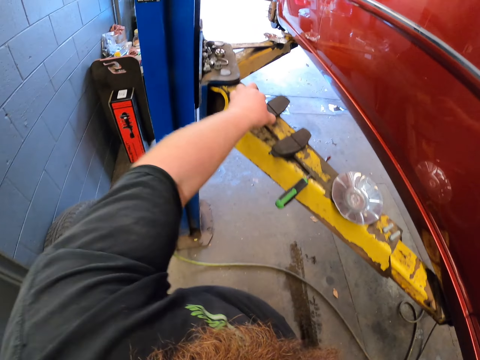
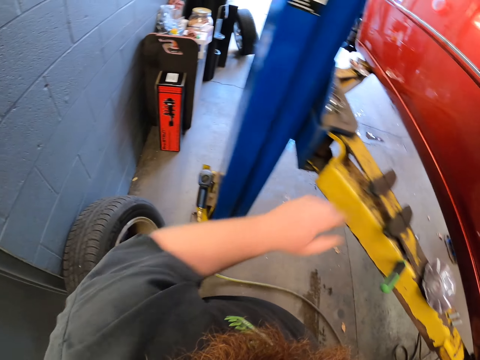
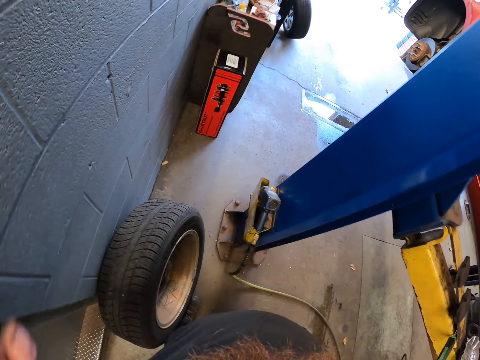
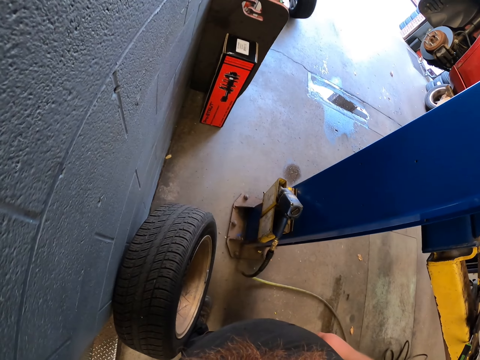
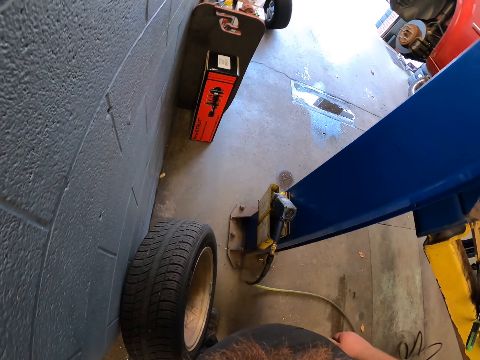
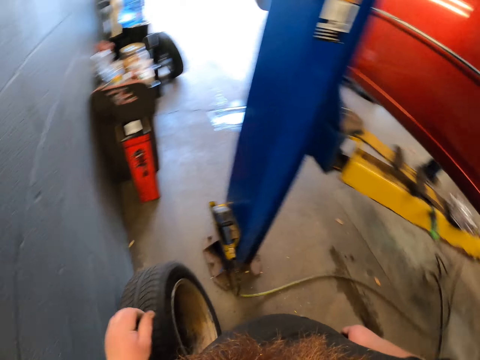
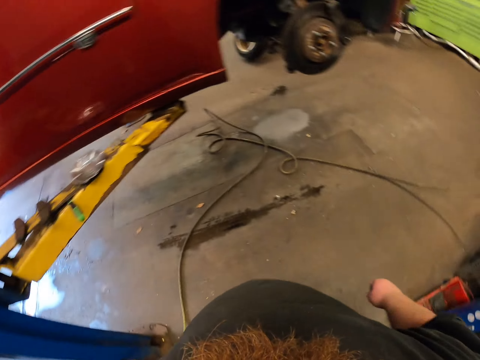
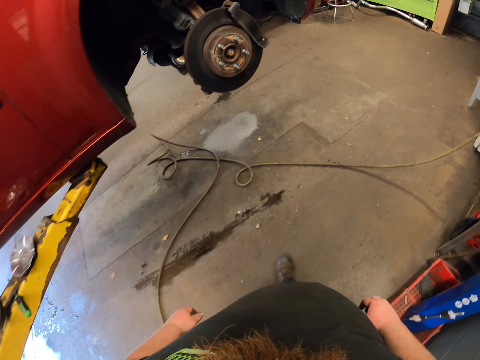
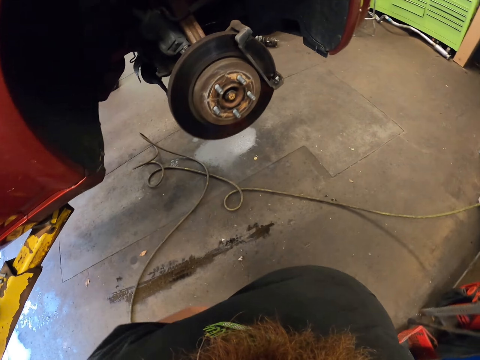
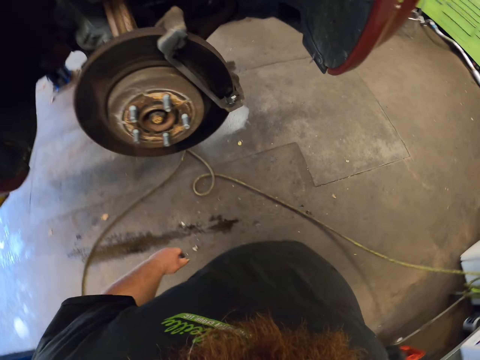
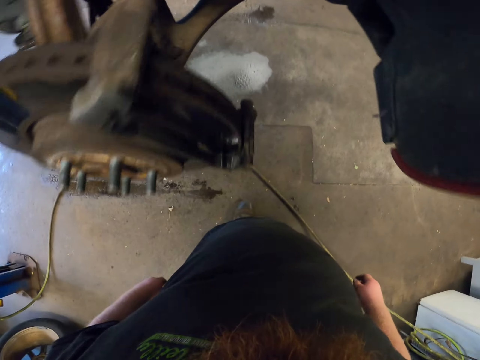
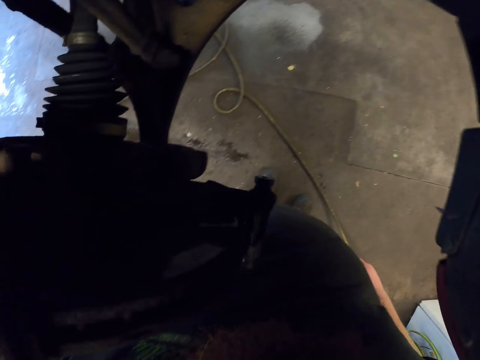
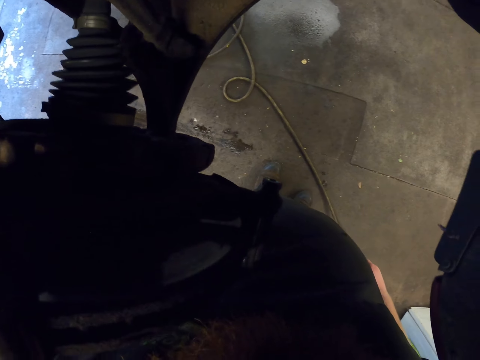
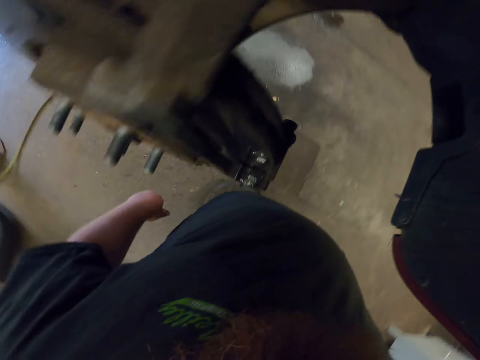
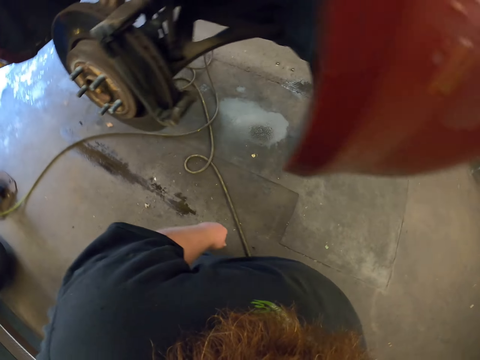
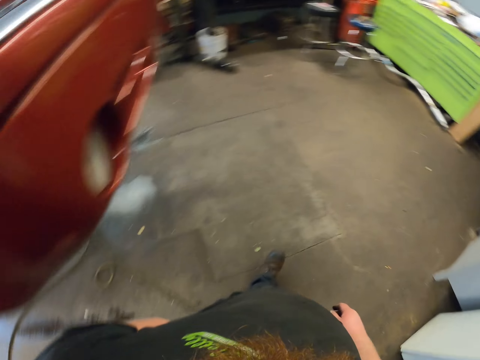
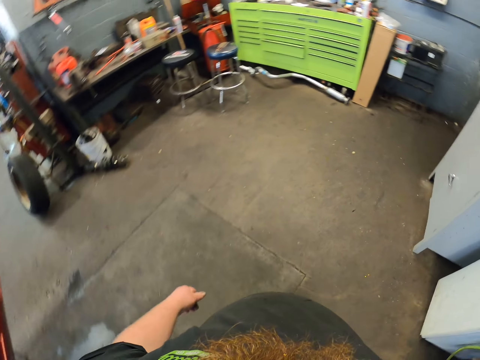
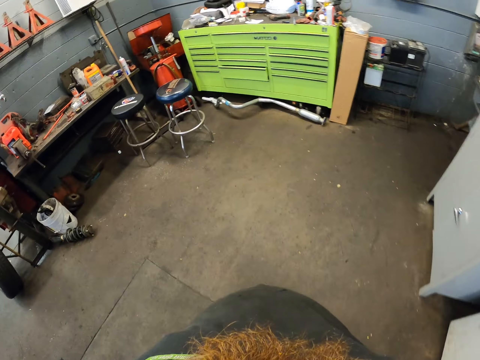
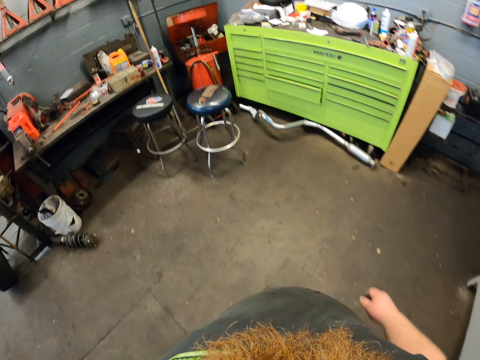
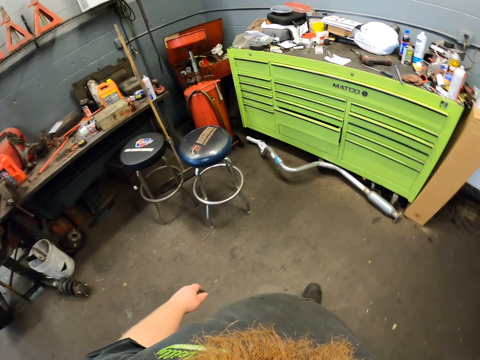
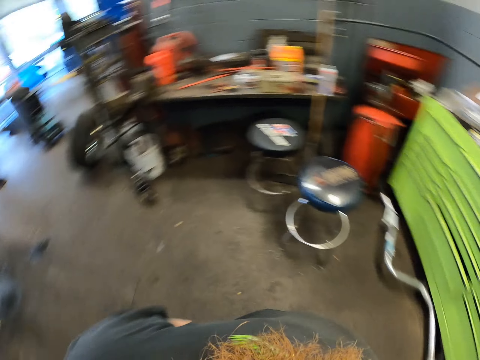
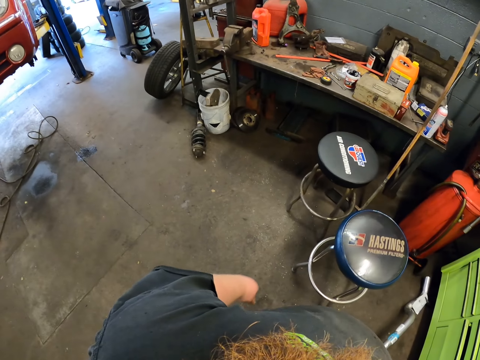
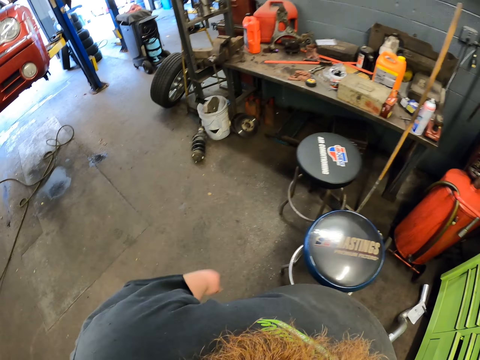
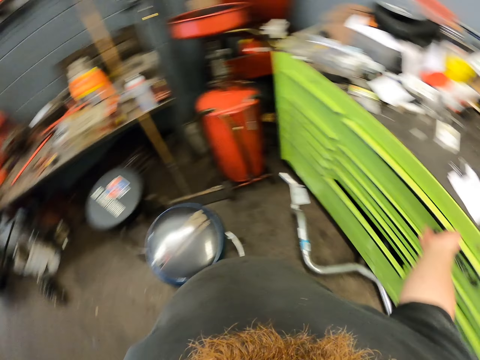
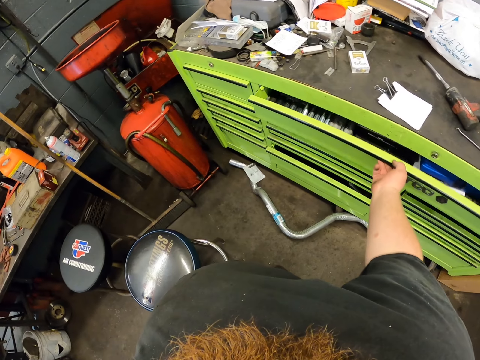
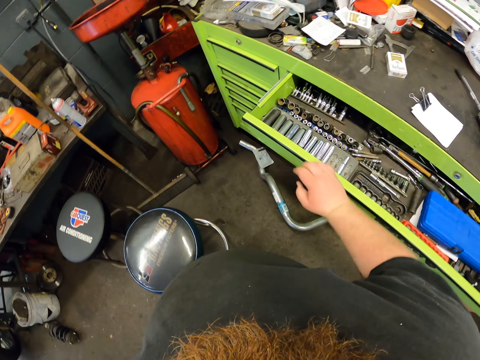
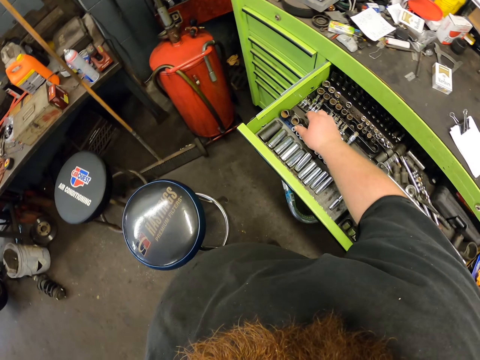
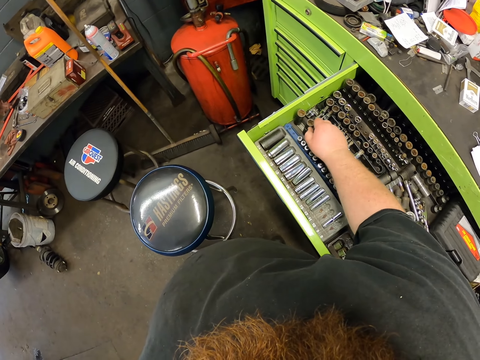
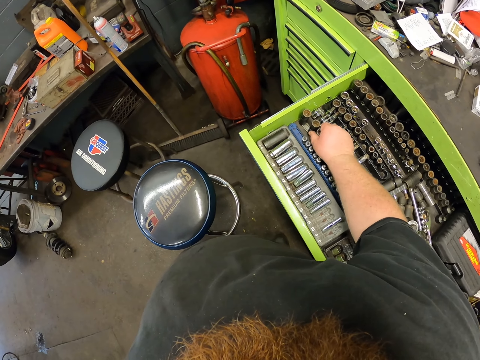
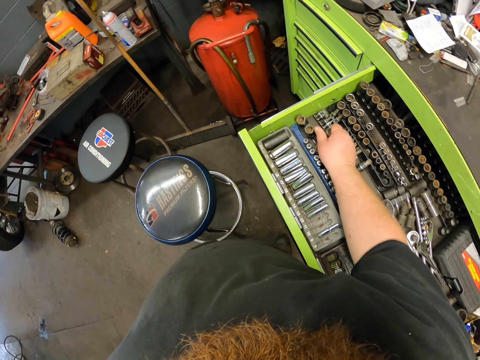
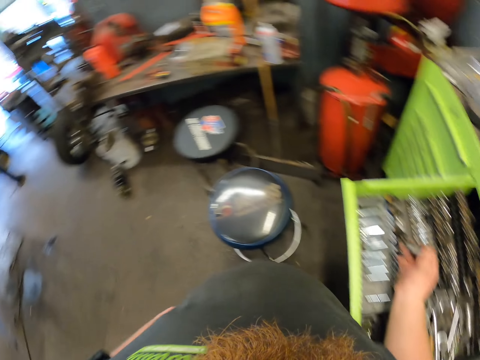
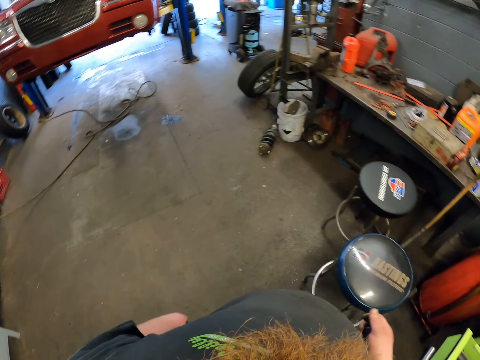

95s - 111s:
The camera wearer walks. They stand beside the car. They walk in the workshop. They open a drawer. They touch bolts in the drawer.

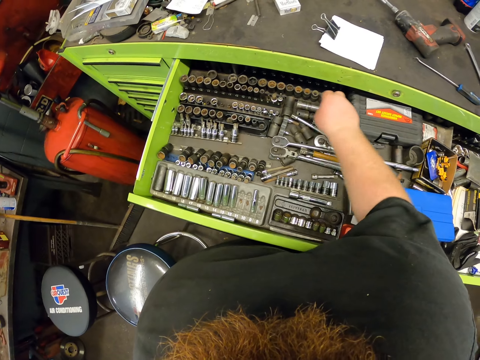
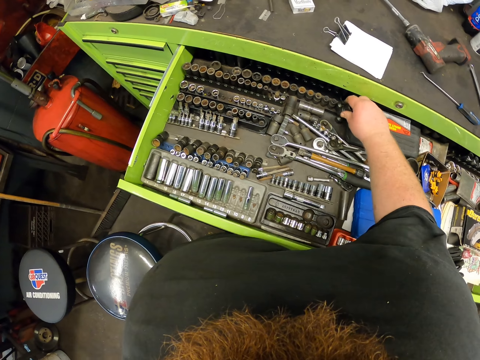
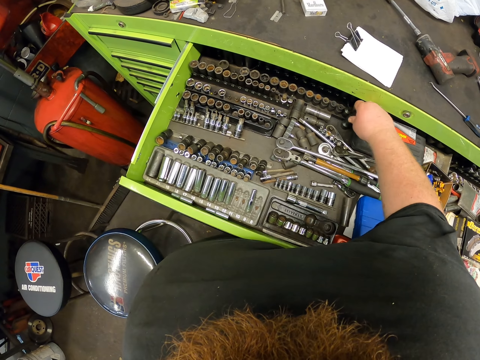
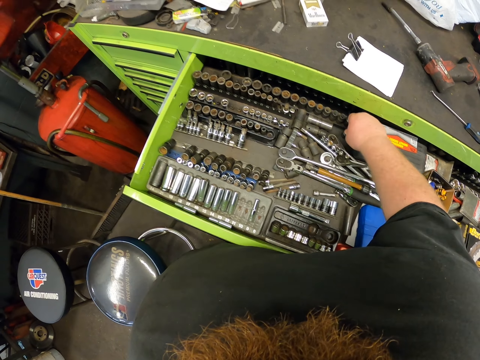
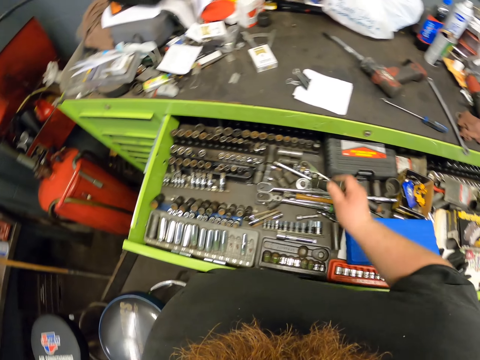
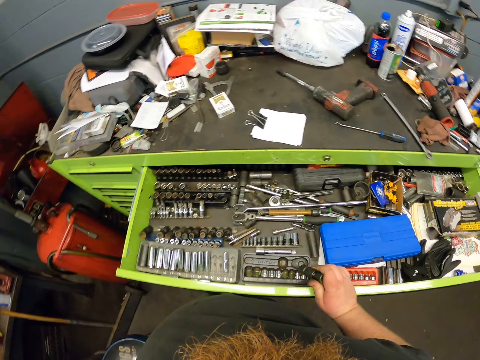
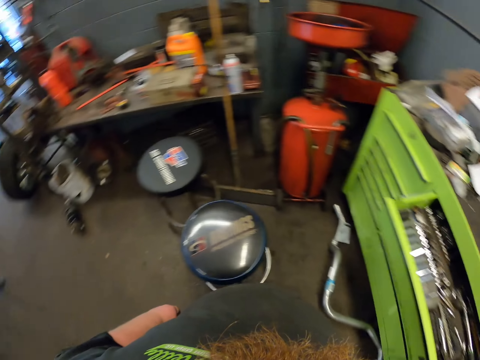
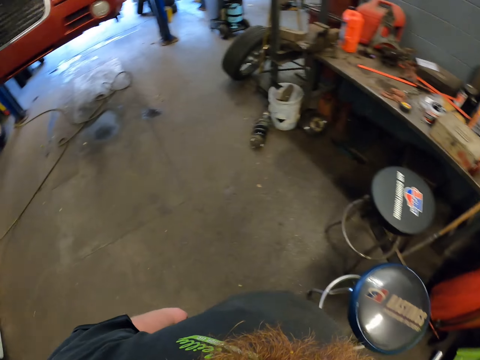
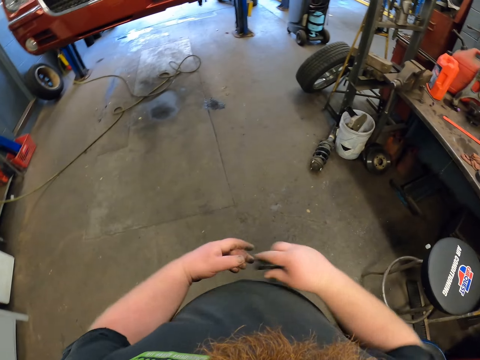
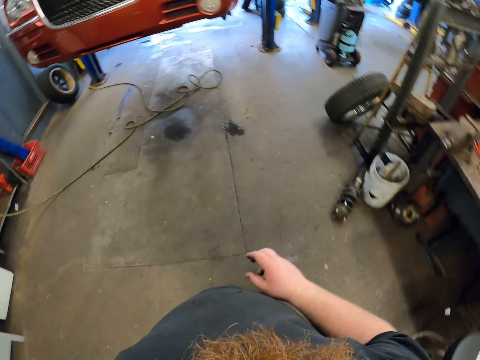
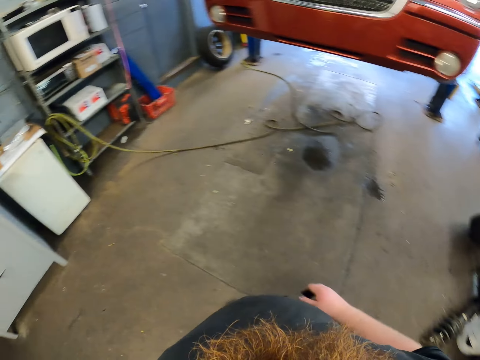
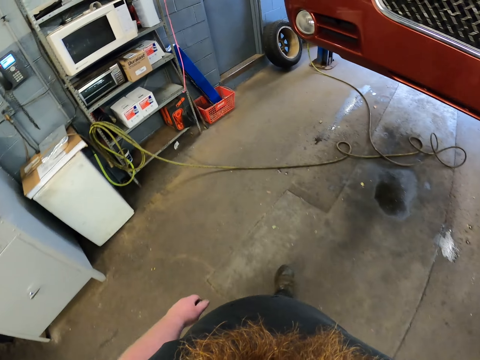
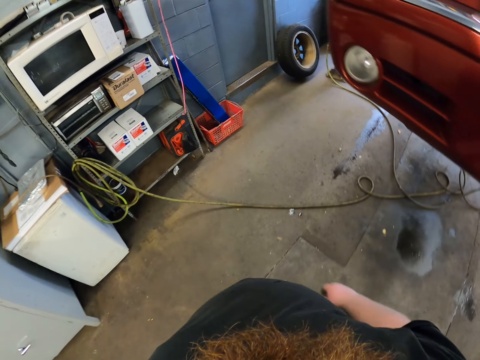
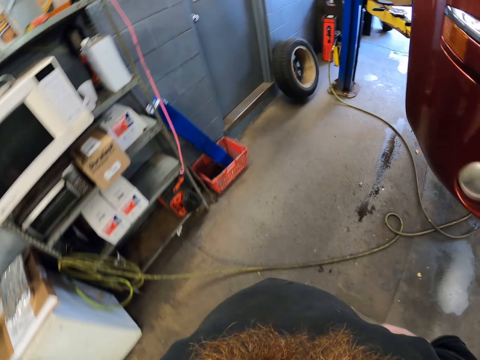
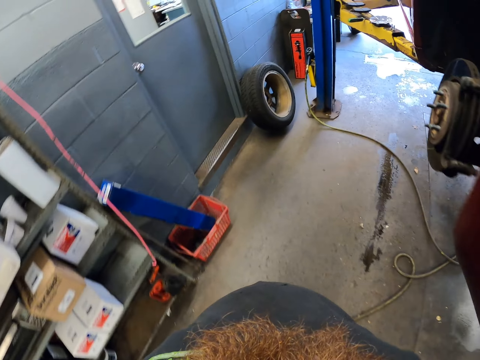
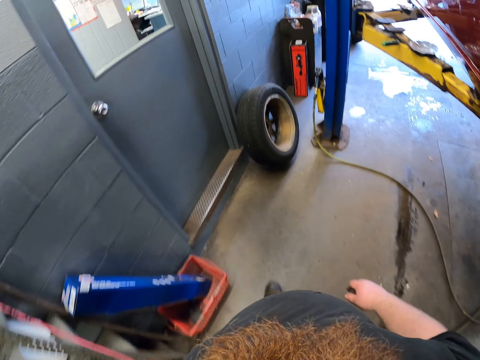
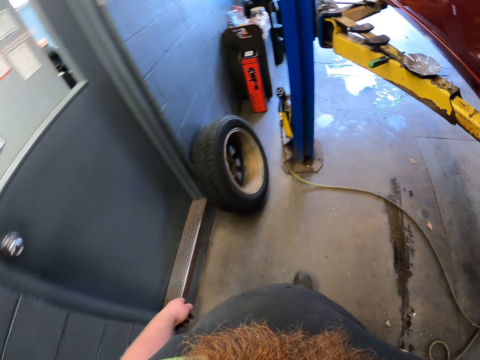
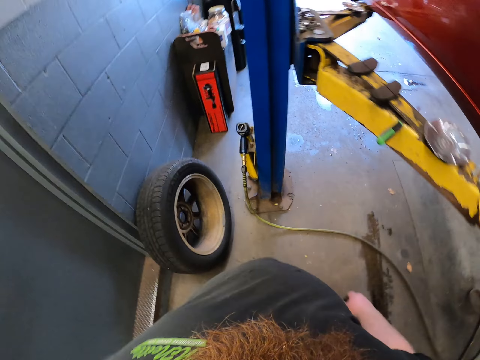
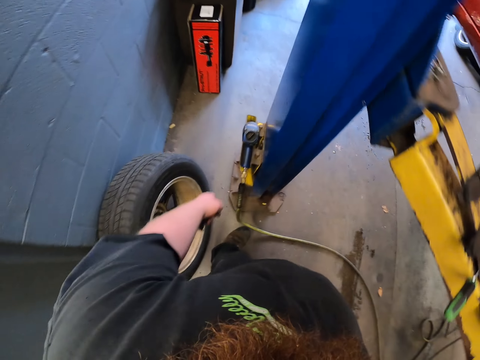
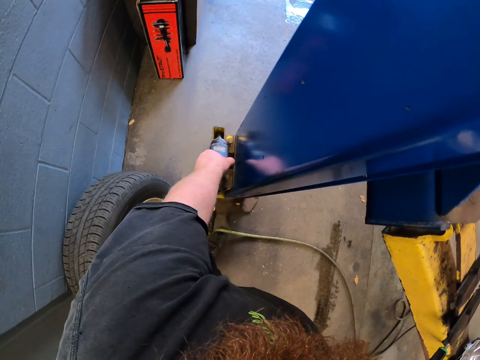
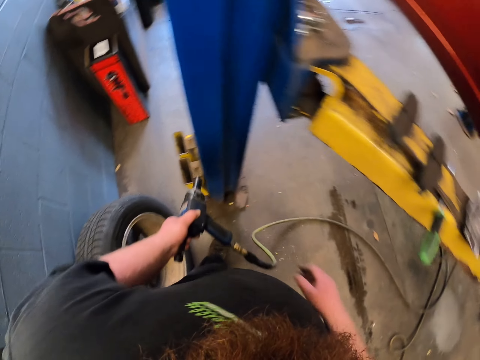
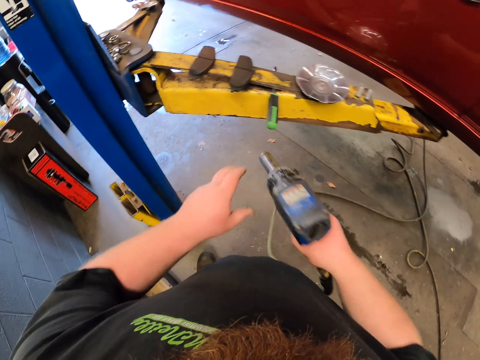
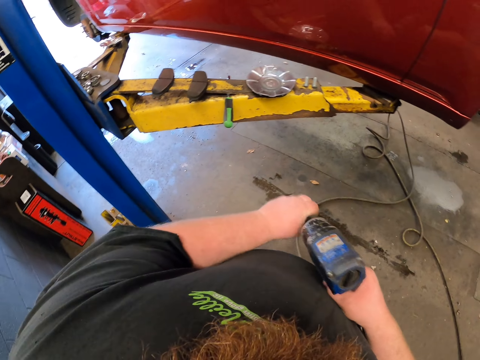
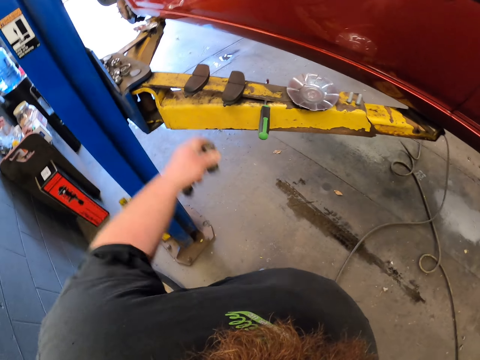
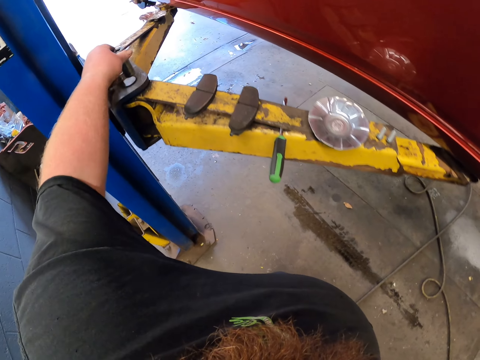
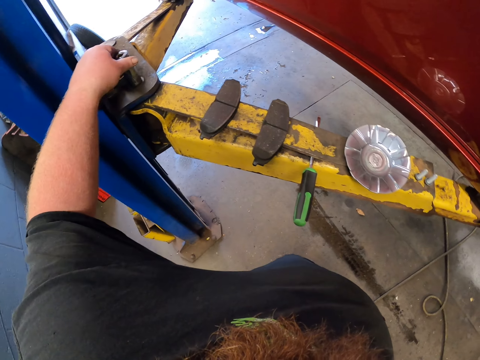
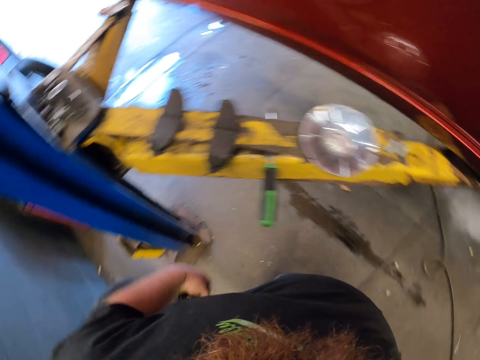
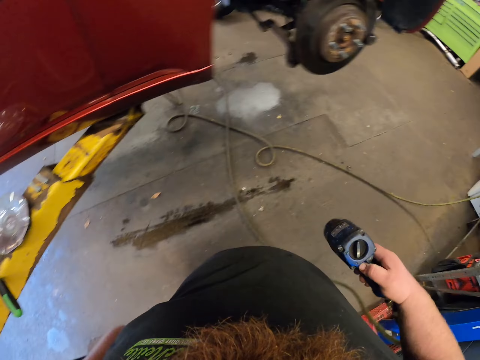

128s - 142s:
The camera wearer puts a bolt in the drawer. They close the drawer. They take the bolt from the drawer. They walk in the workshop. They pick up an electric drill machine. They remove a ratchet handle from the drilling machine. They put the ratchet handle on the stand.
